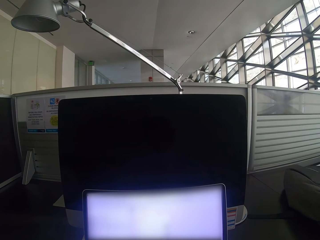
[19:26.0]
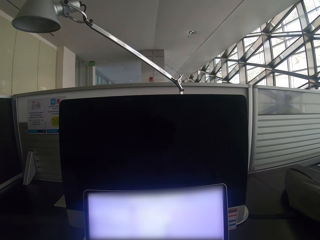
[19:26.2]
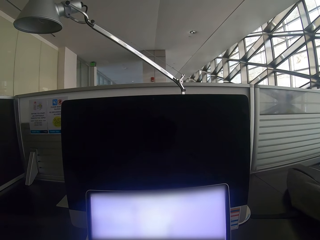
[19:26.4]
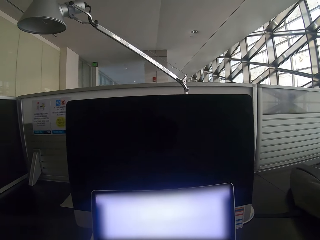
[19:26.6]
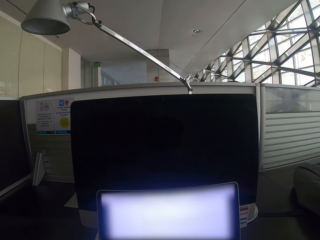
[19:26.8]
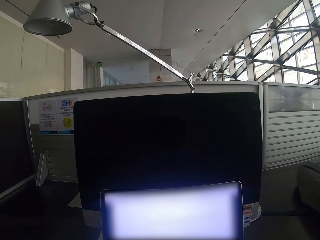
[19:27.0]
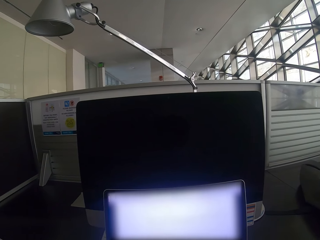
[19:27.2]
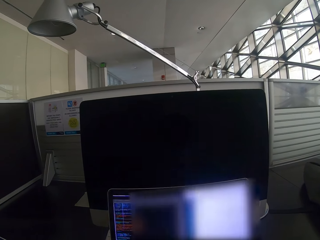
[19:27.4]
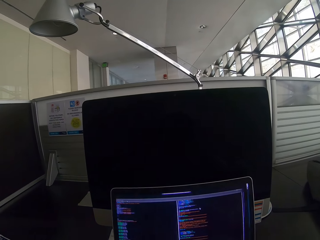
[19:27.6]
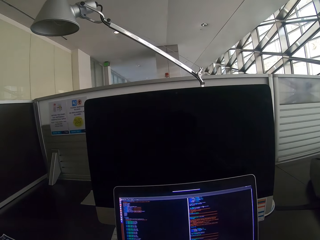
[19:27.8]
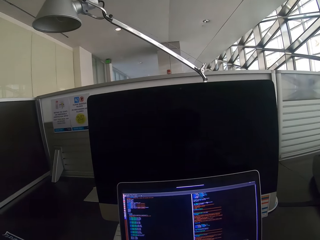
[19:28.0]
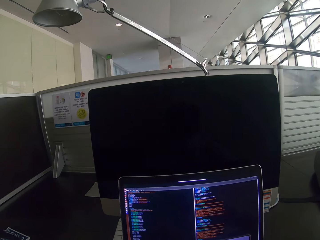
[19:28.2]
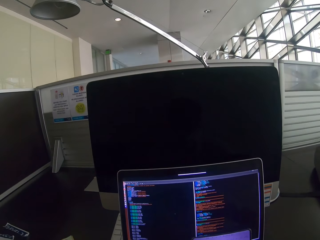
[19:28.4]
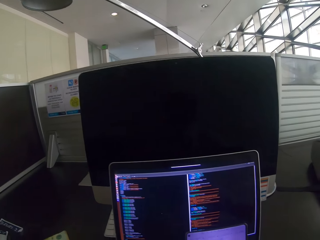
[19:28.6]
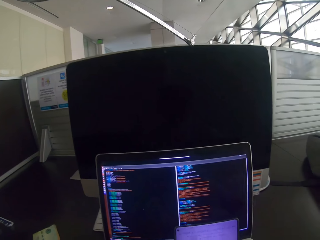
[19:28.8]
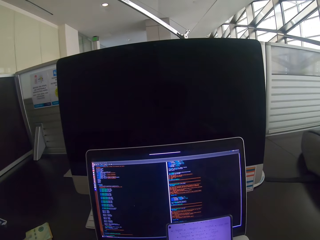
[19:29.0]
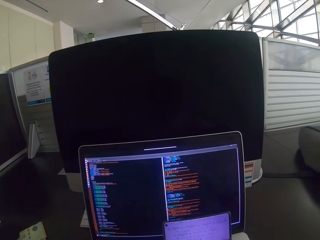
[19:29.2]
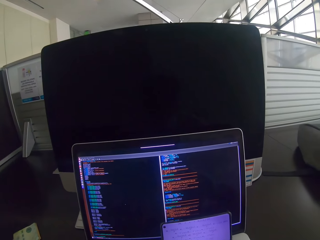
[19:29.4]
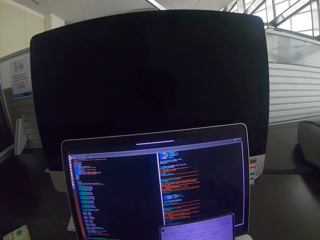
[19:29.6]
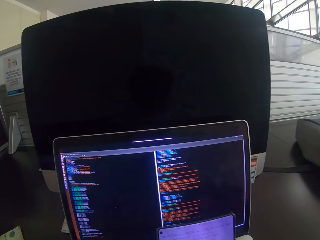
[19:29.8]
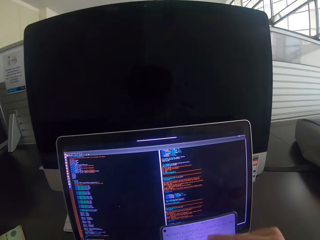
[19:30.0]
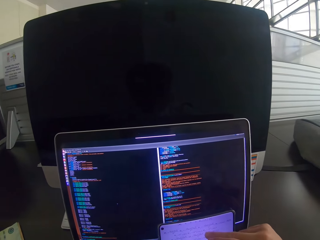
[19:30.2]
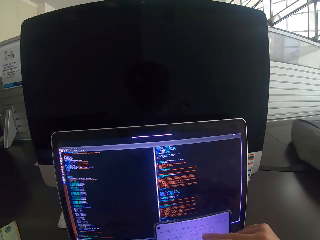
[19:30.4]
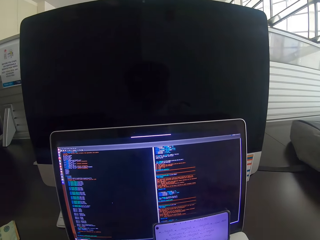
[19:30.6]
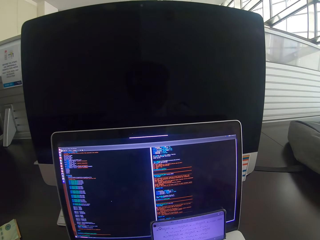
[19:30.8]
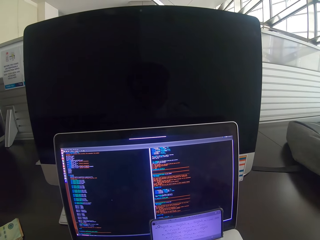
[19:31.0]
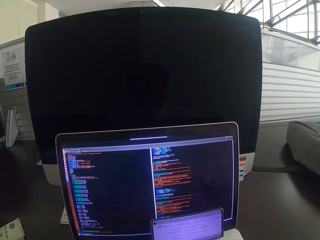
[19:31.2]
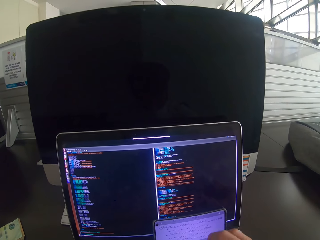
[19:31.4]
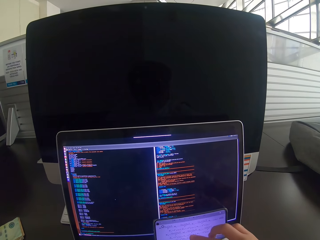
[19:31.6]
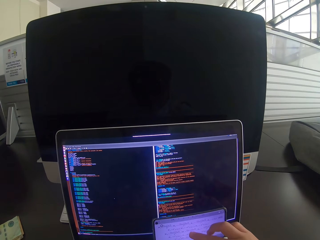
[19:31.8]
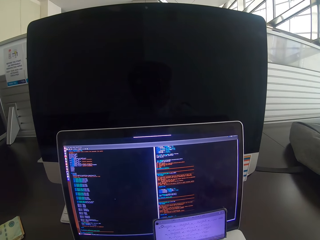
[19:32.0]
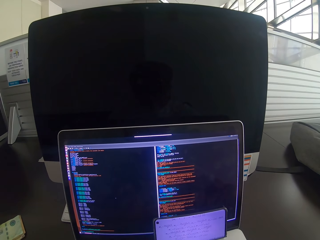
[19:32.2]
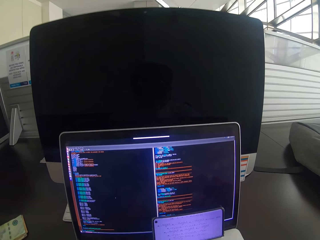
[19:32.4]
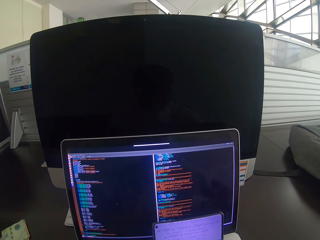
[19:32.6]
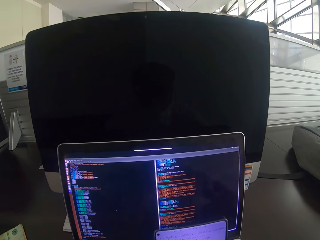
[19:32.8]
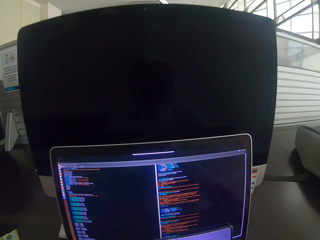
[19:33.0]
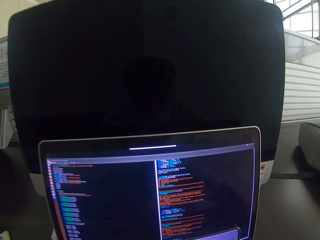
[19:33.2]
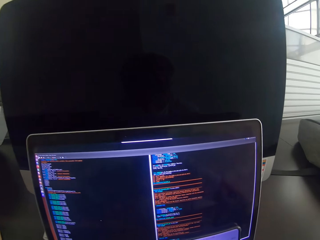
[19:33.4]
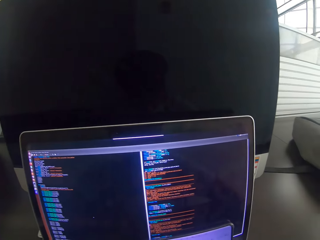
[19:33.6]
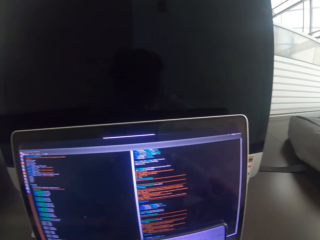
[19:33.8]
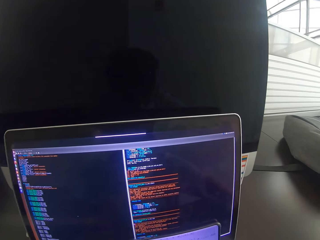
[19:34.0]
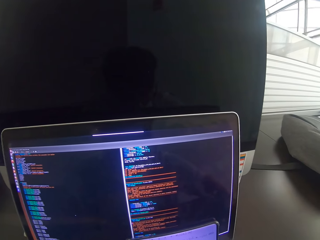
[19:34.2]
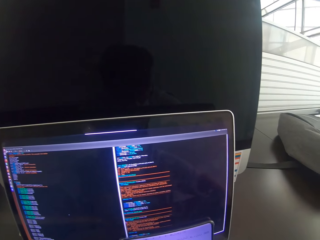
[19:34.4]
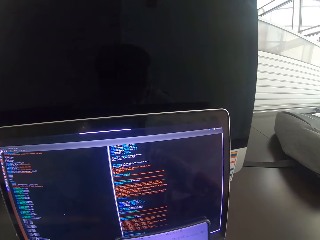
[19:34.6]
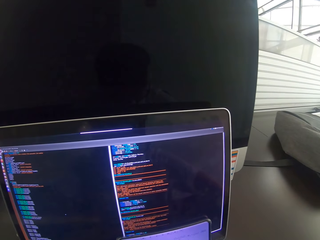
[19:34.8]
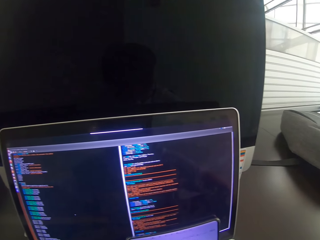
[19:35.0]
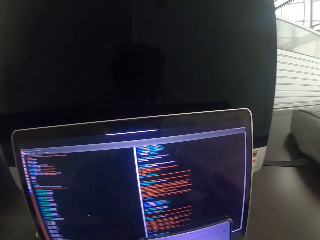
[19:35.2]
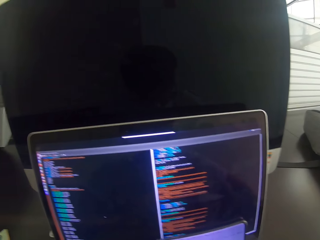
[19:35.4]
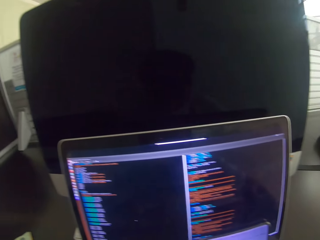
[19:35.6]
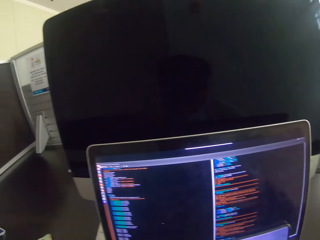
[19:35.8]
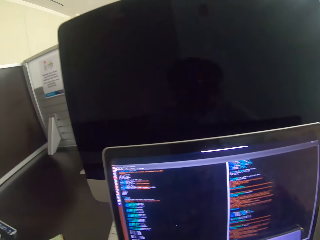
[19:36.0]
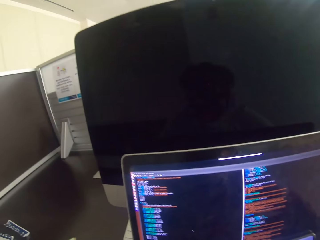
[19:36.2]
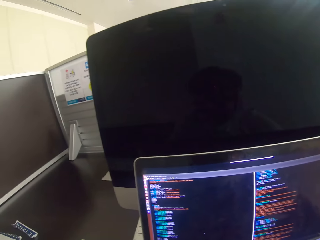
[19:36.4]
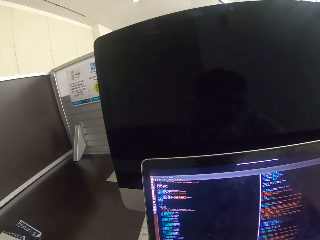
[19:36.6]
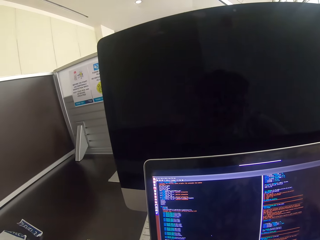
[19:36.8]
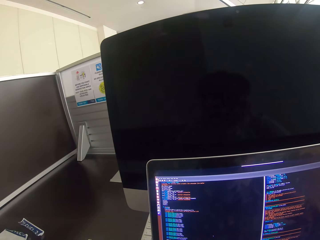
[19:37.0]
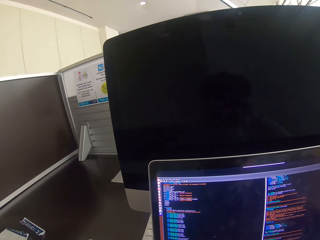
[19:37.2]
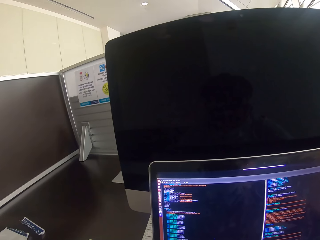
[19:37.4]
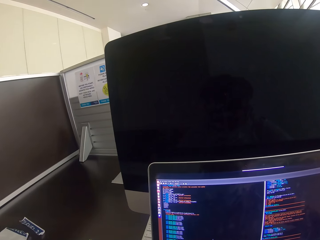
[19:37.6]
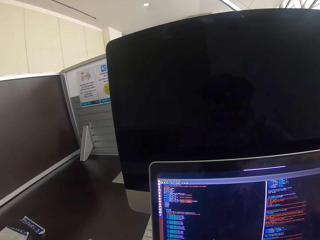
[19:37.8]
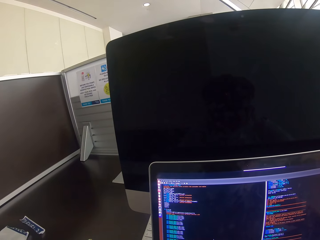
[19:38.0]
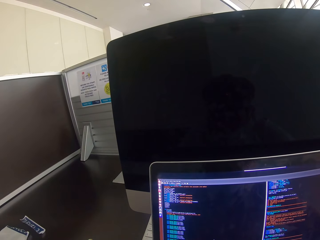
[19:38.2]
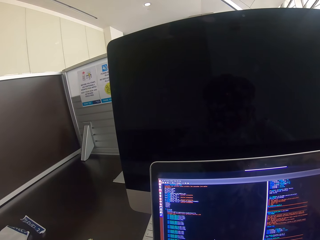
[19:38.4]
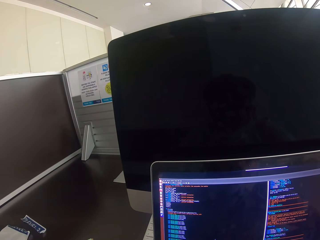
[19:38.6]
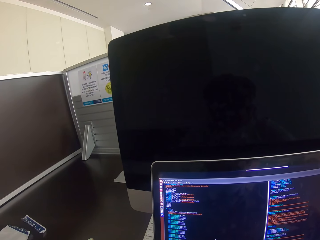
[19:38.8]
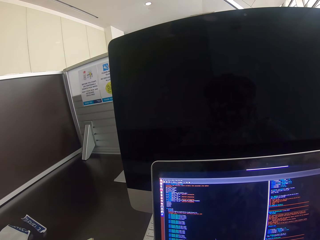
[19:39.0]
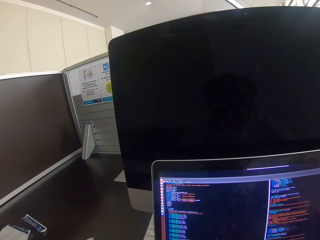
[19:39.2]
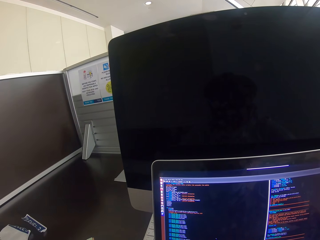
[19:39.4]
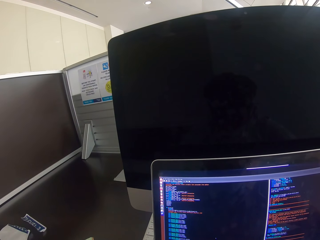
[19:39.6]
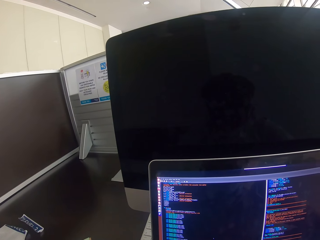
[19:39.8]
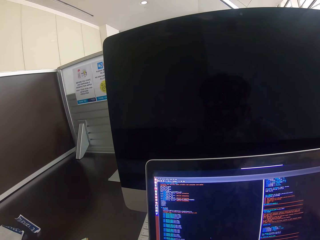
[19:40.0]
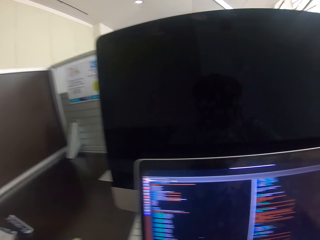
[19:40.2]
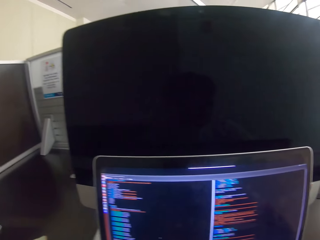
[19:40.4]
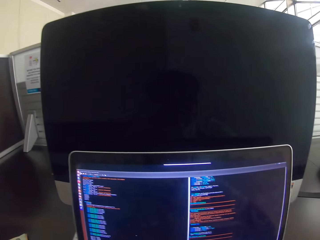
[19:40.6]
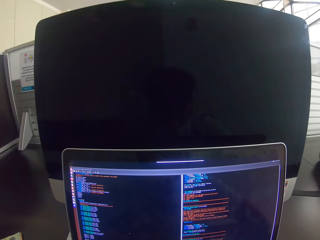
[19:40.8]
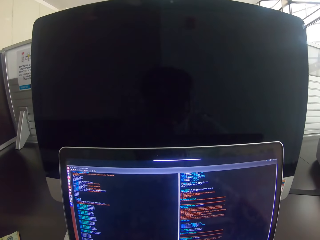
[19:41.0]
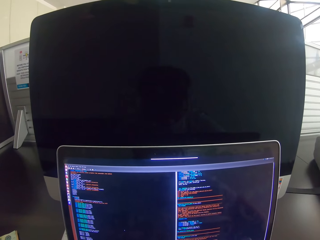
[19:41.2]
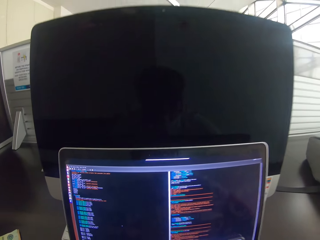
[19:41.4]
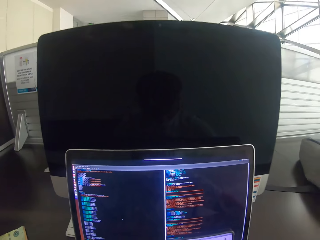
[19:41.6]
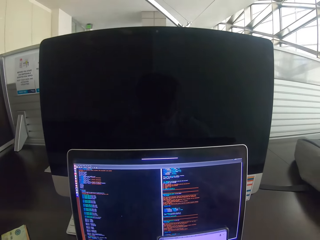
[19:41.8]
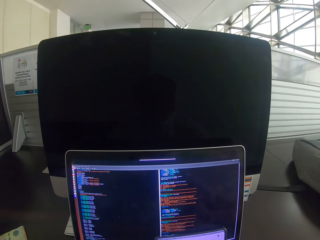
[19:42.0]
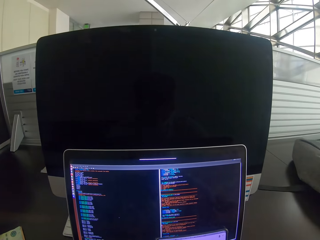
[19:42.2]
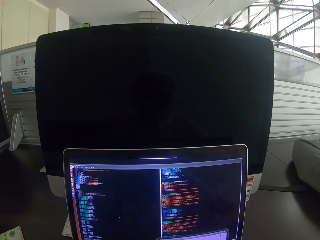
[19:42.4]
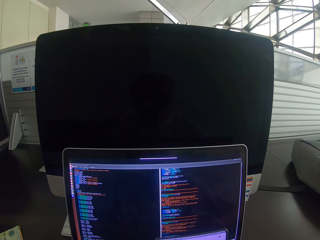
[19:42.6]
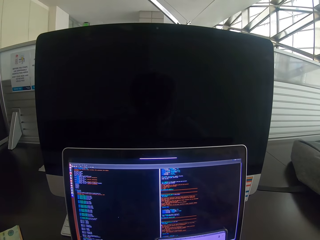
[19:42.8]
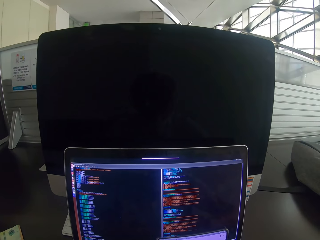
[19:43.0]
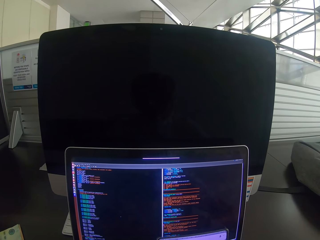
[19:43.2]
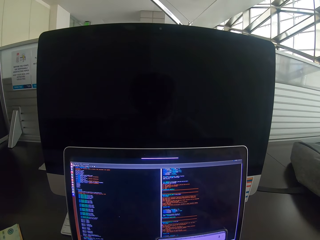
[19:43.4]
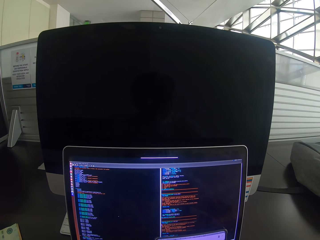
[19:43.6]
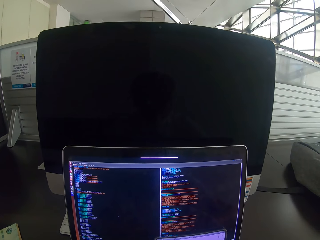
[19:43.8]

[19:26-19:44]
The camera wearer scrolls the mouse. They stare at the laptop. They scroll the tablet. They tap on the laptop. They stare at the laptop.

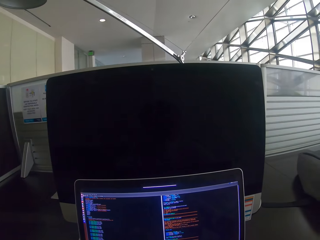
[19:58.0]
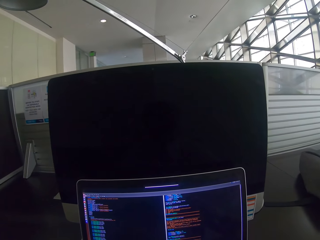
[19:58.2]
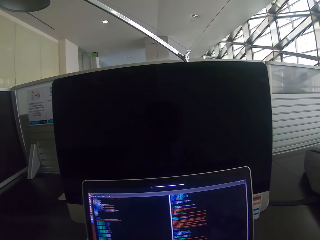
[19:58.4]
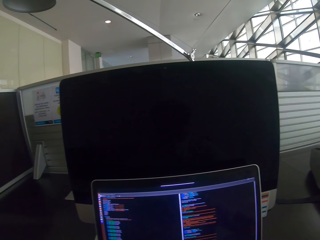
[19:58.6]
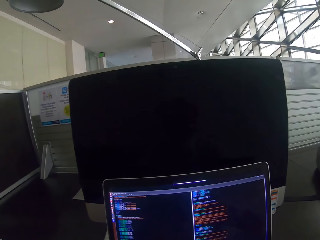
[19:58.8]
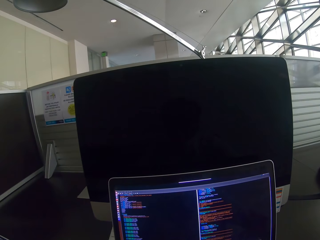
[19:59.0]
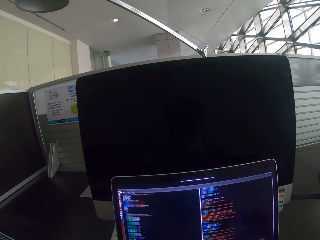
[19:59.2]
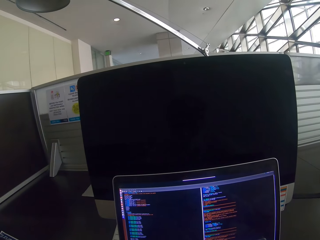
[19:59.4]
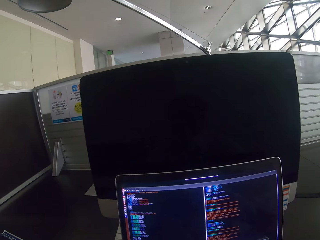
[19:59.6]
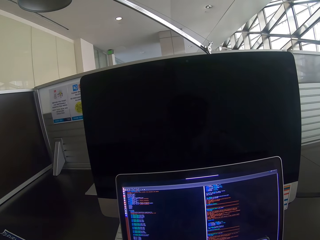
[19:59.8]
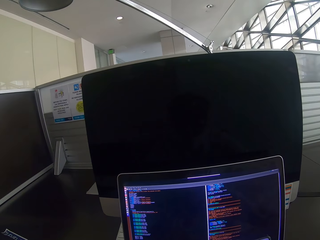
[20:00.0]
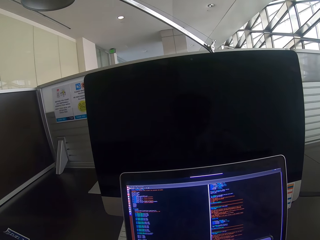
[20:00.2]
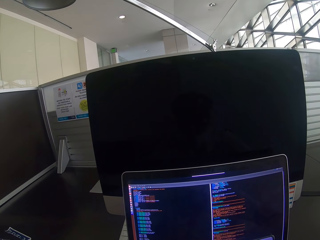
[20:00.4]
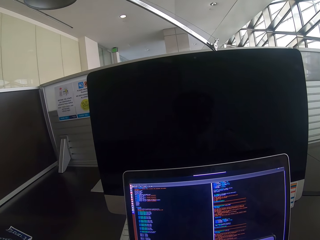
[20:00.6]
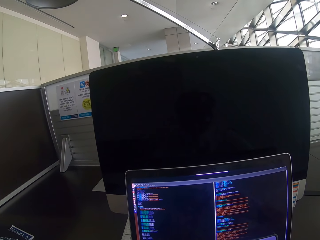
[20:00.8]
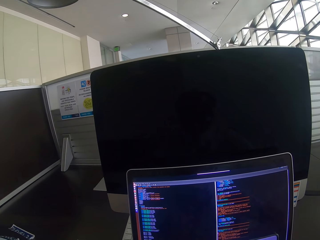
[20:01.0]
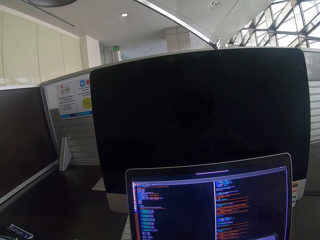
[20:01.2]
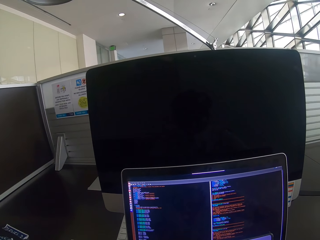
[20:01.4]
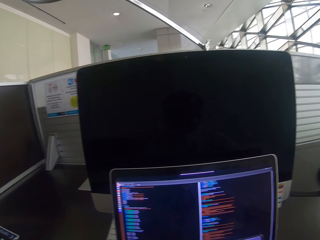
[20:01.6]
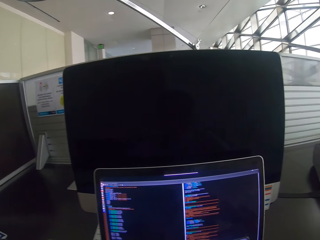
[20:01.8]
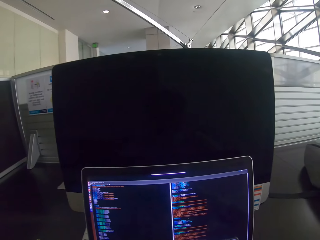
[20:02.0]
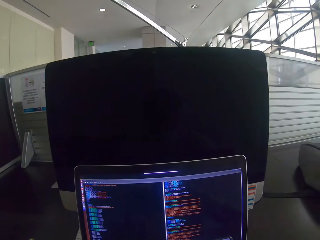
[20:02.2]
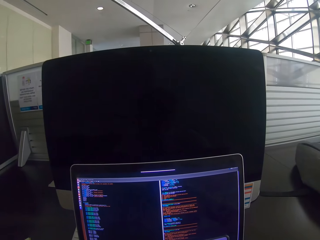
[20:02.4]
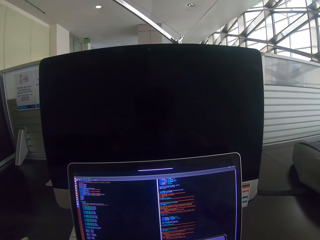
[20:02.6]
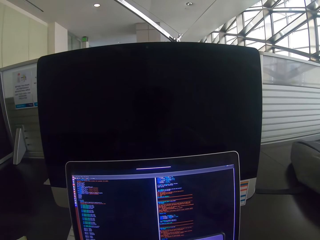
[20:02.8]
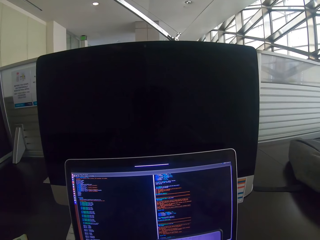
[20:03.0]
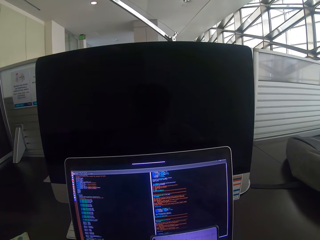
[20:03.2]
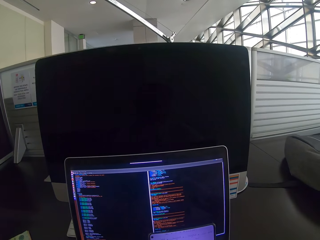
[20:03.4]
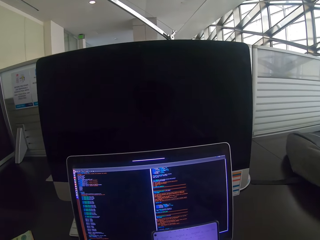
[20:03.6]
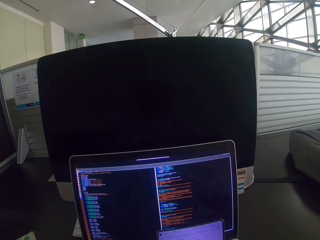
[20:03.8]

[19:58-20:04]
The camera wearer stares at the laptop.
